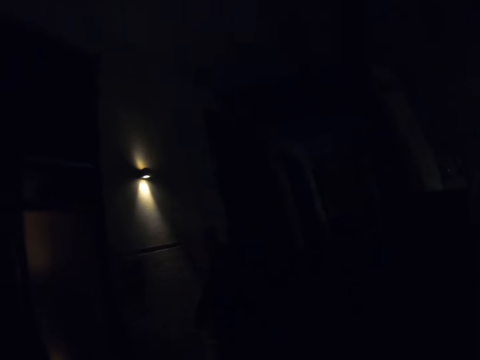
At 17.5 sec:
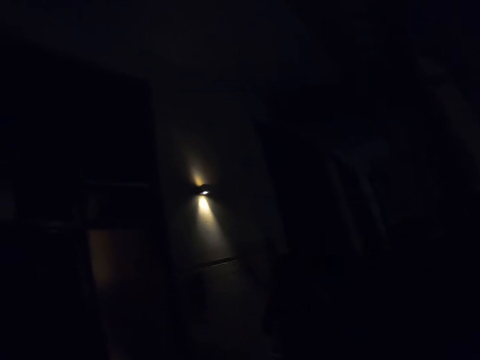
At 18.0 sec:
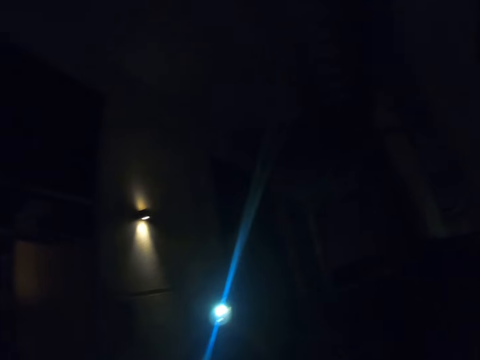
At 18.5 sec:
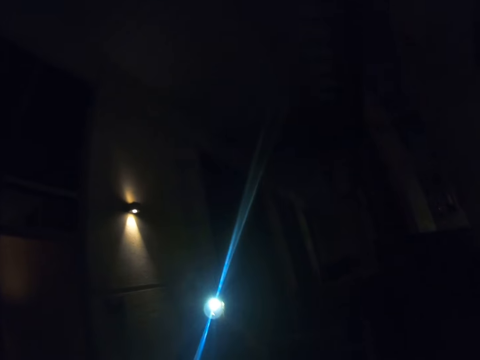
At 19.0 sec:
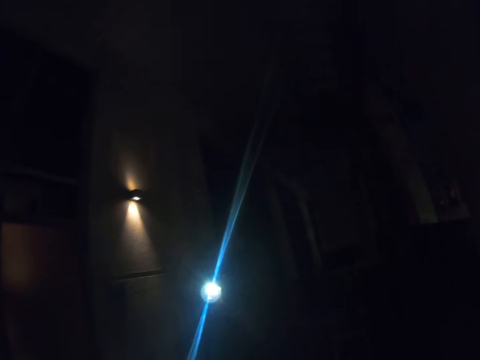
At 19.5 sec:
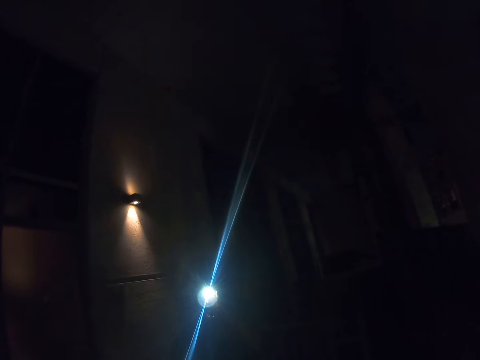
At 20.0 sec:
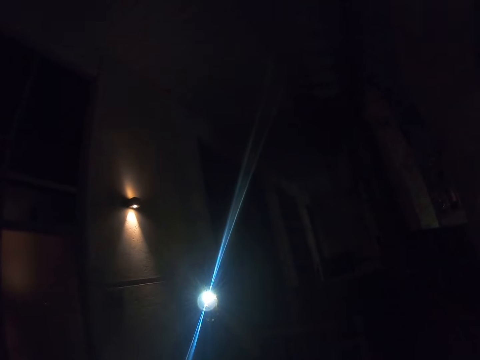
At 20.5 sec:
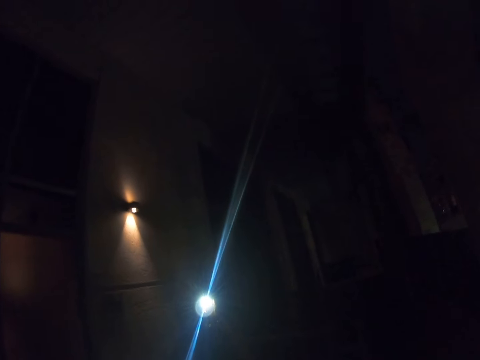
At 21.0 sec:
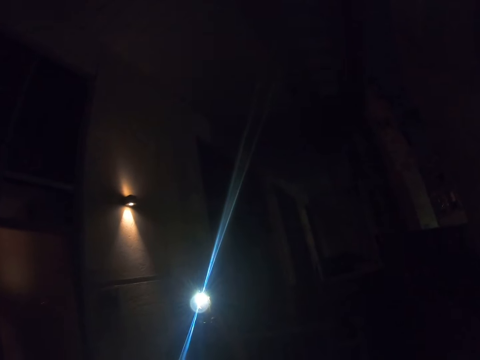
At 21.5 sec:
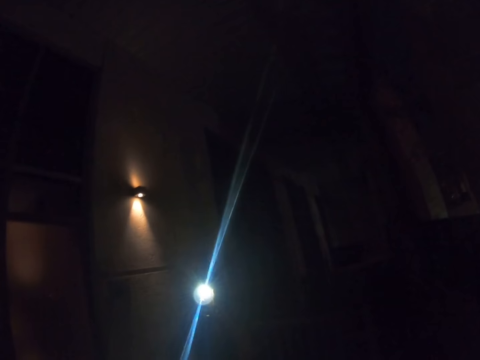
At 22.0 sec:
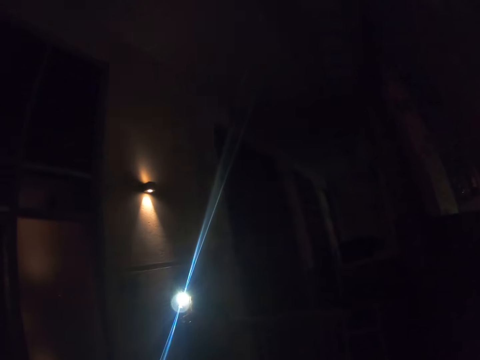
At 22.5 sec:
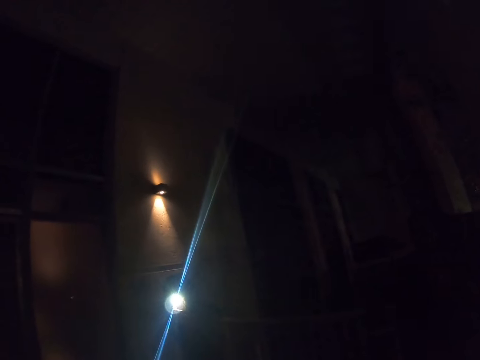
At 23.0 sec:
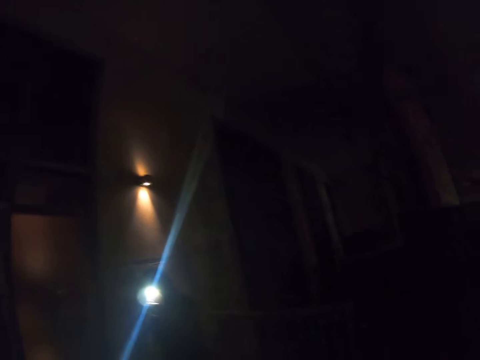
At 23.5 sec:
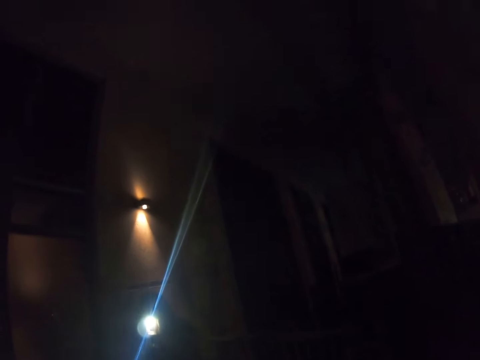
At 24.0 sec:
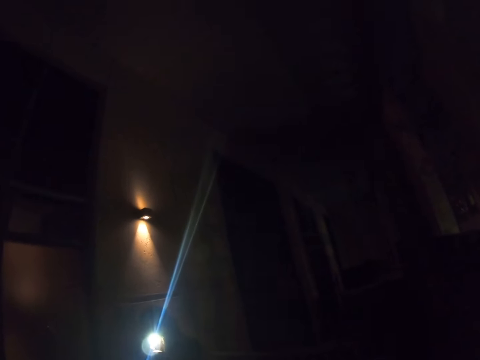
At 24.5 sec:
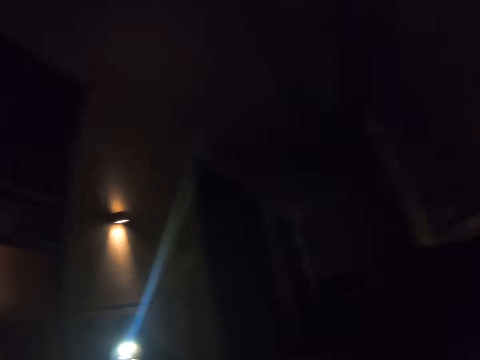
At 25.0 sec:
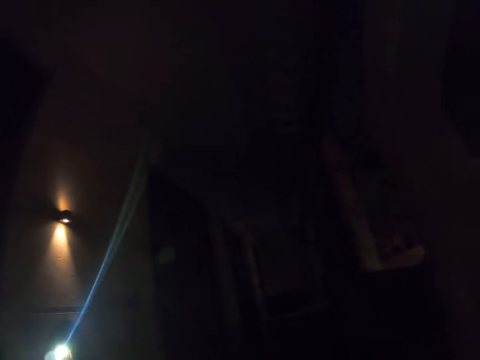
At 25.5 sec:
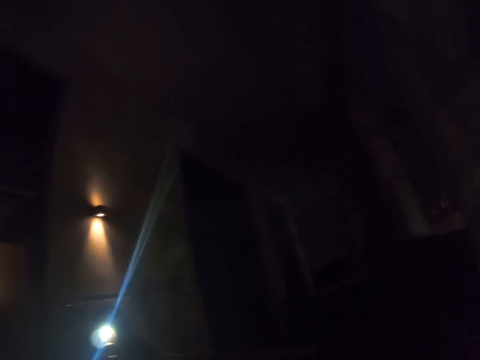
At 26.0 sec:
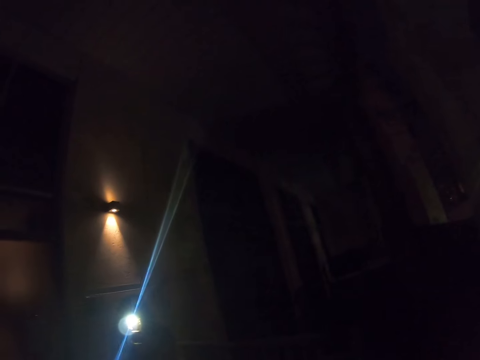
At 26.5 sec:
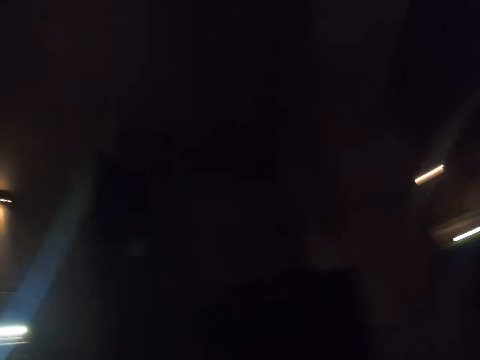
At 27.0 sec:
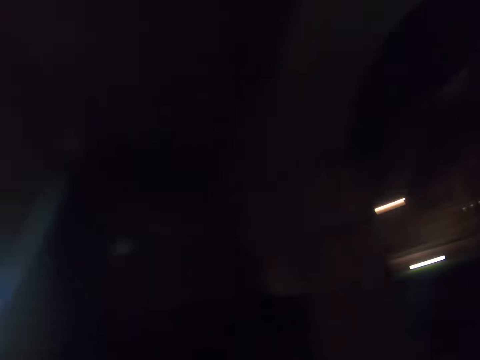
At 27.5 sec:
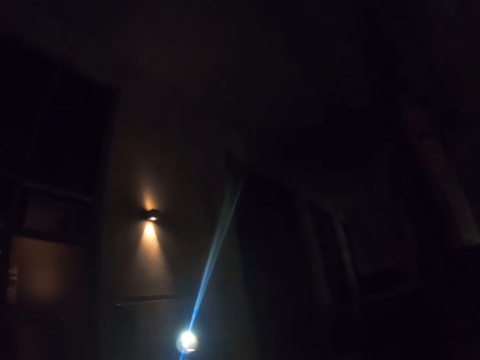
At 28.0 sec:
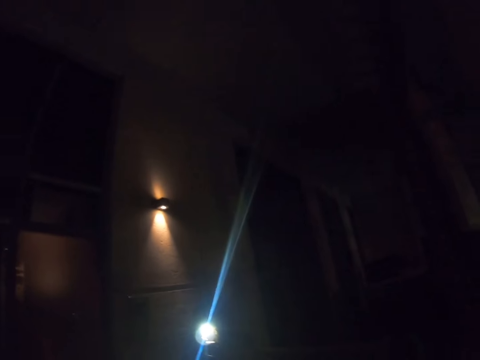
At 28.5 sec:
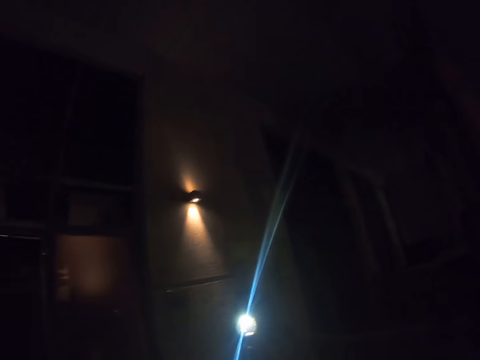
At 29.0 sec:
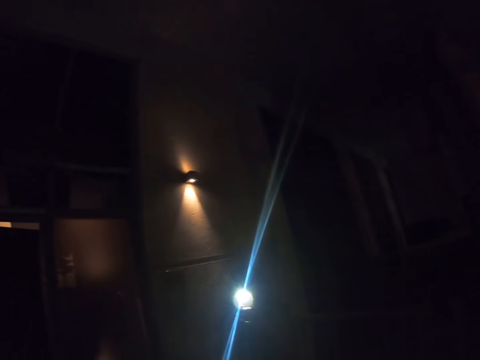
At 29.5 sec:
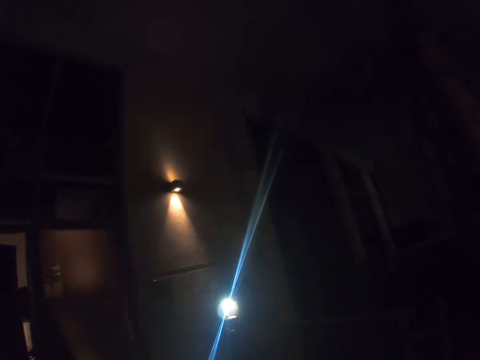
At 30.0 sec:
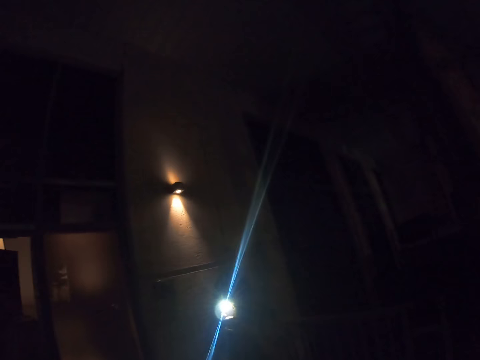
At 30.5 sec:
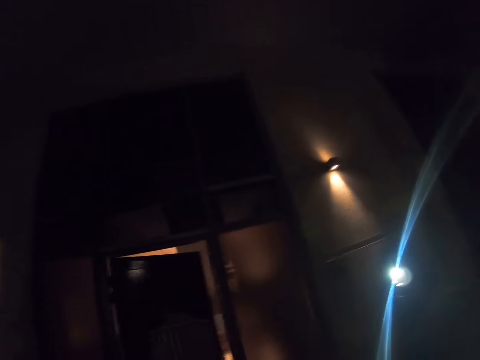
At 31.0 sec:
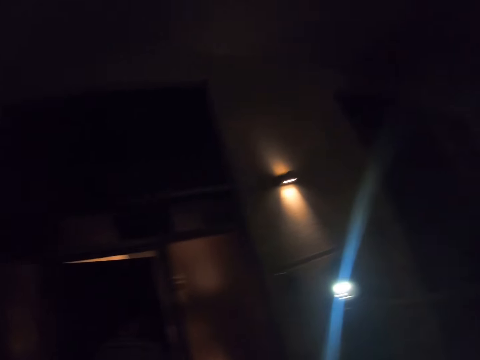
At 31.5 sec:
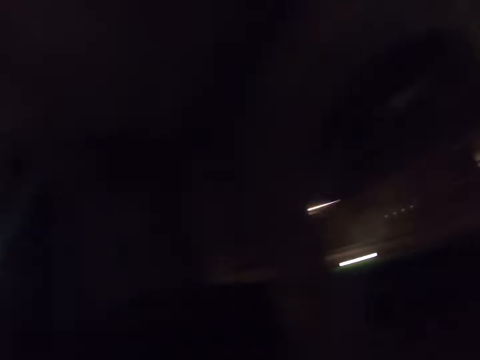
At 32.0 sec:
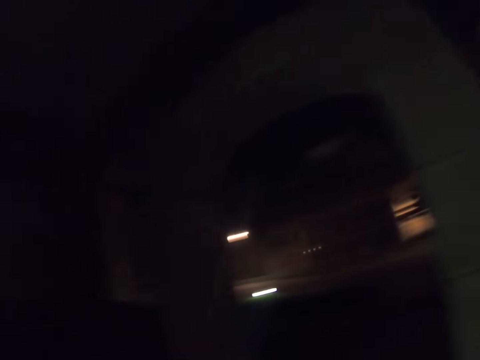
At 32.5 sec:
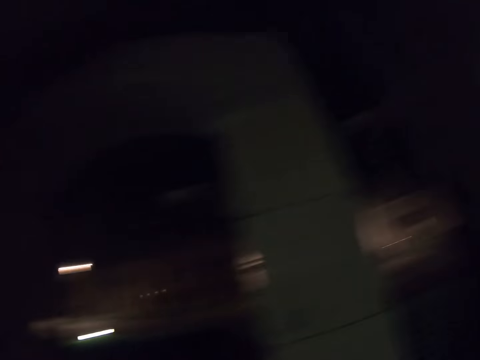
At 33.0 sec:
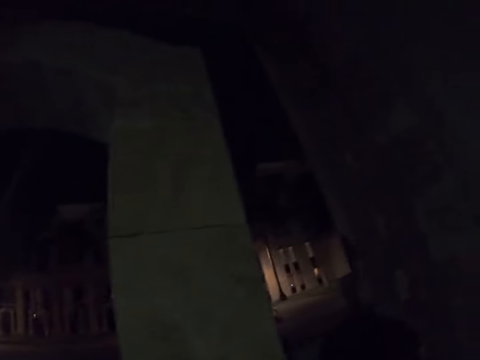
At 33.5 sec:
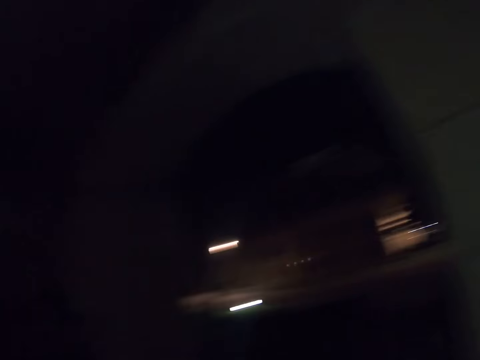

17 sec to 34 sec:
A lady lights up a torch. A man opens the door.

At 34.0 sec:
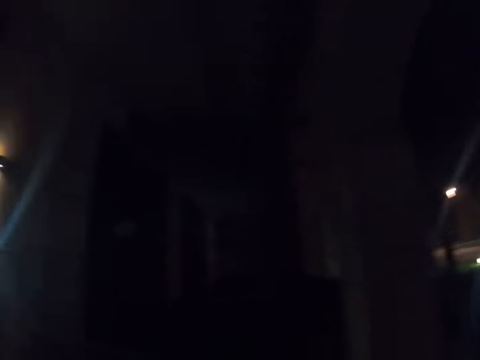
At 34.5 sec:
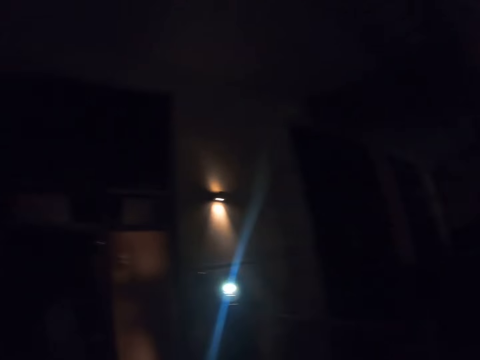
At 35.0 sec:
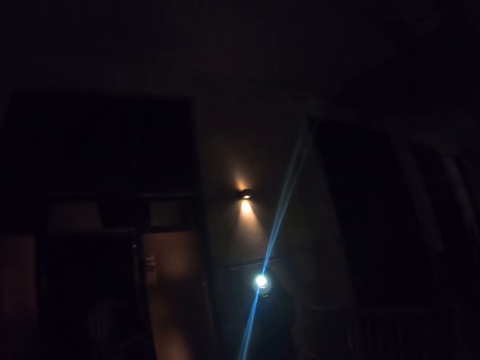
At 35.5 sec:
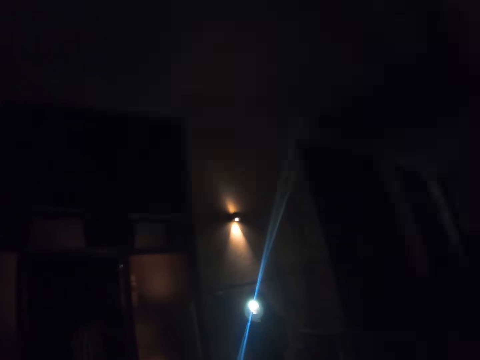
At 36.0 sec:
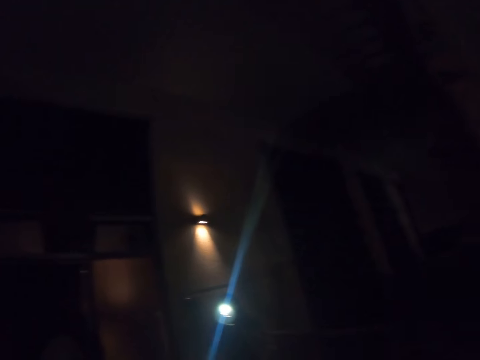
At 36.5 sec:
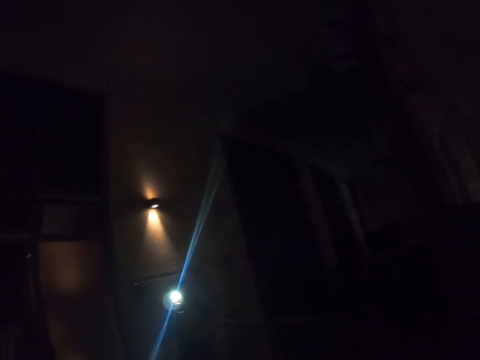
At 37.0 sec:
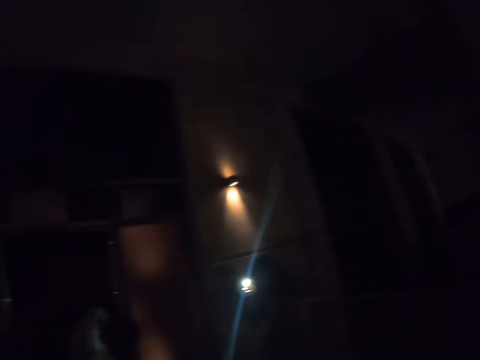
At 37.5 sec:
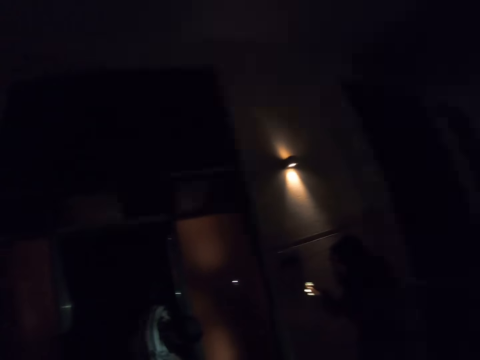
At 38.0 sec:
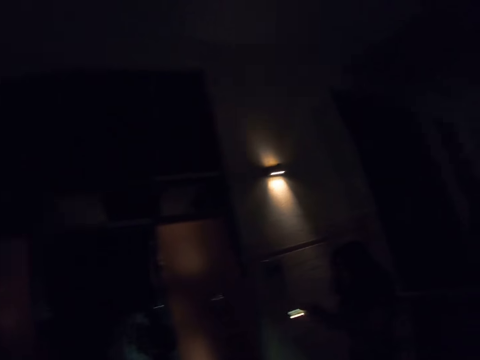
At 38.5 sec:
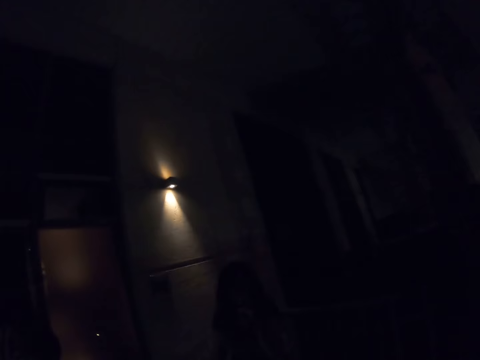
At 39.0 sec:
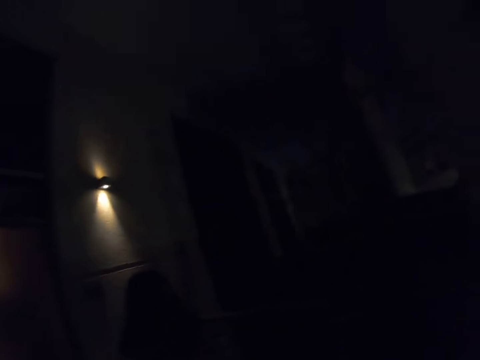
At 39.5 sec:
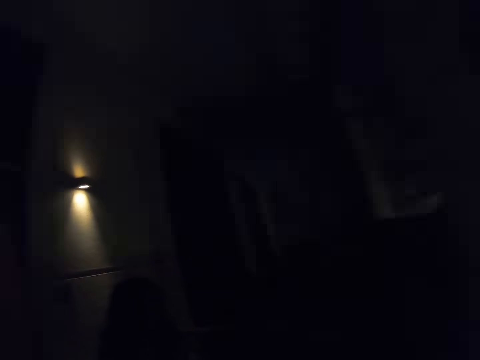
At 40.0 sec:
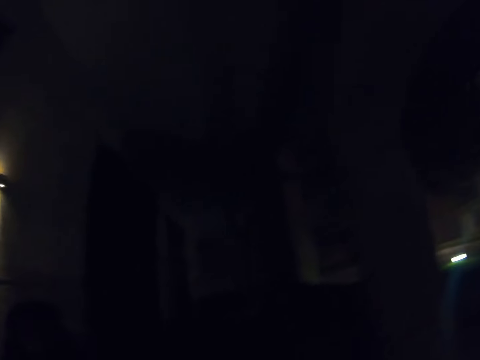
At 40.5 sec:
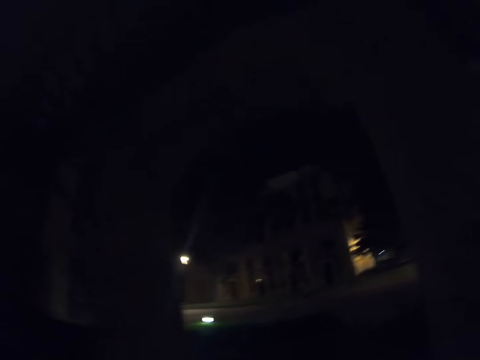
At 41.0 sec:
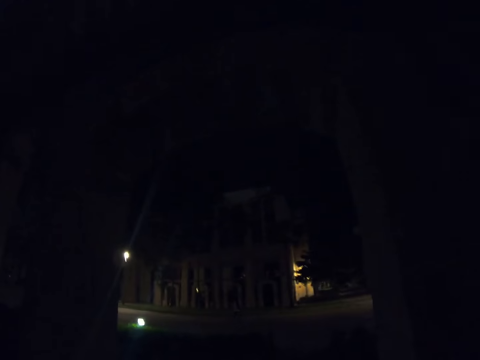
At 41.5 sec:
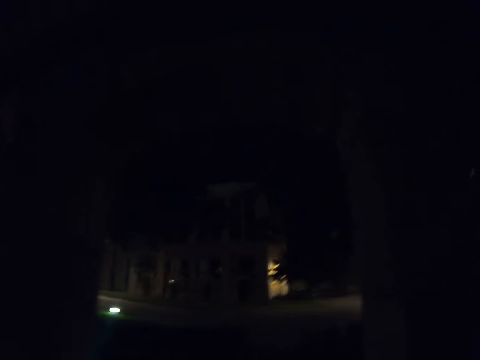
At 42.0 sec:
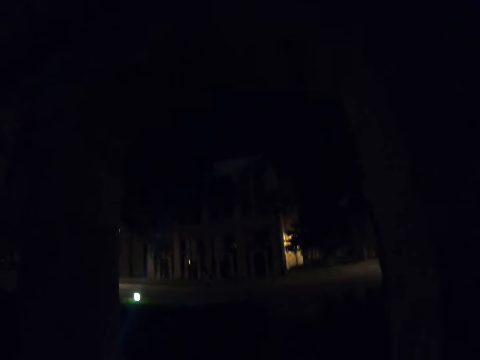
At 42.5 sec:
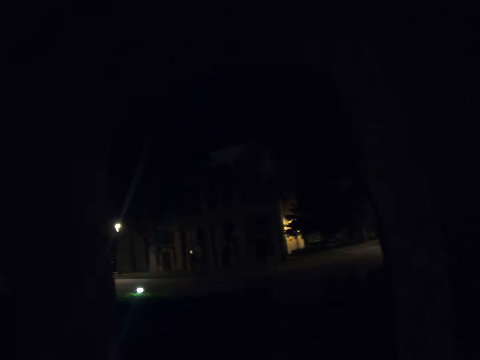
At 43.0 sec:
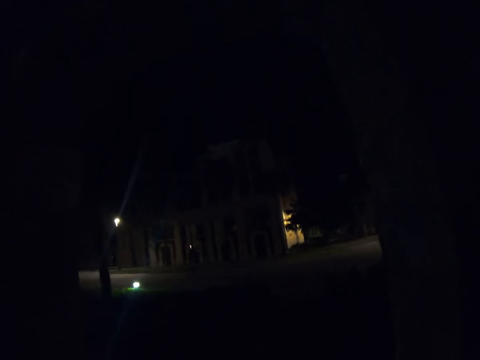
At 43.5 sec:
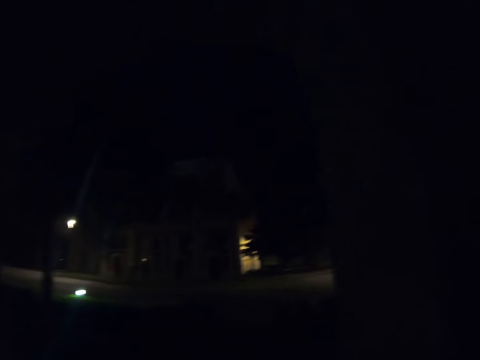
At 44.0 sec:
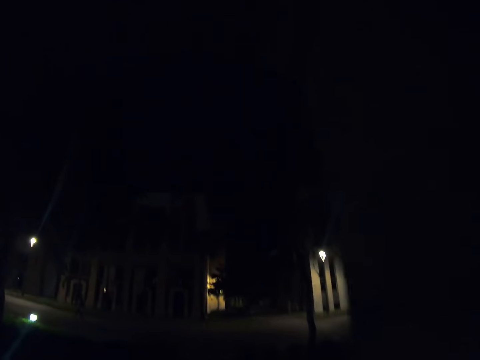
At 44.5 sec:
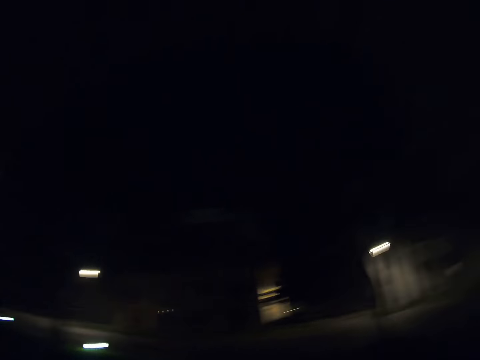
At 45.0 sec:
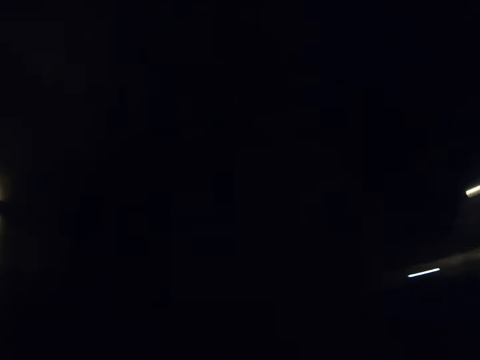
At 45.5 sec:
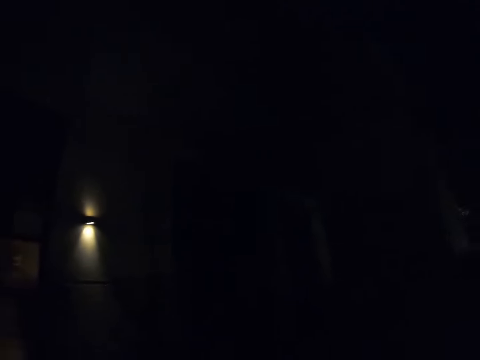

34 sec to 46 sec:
The man closes the door. The lady points the torch to the man. The camera wearer walks on the sidewalk.
